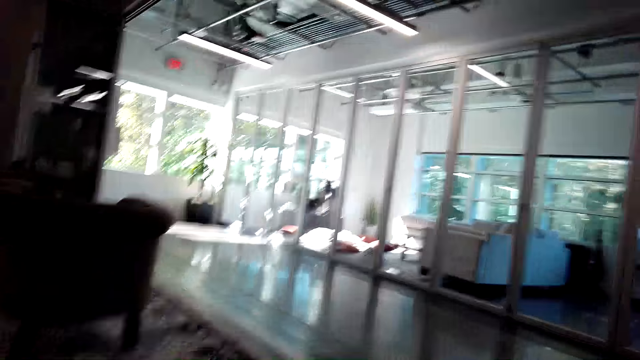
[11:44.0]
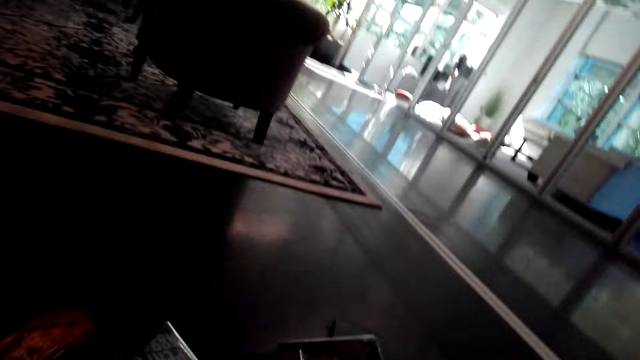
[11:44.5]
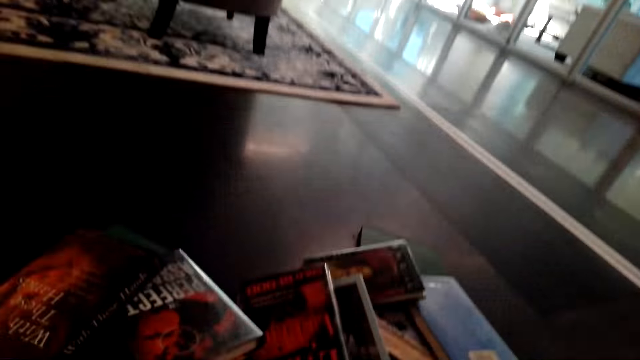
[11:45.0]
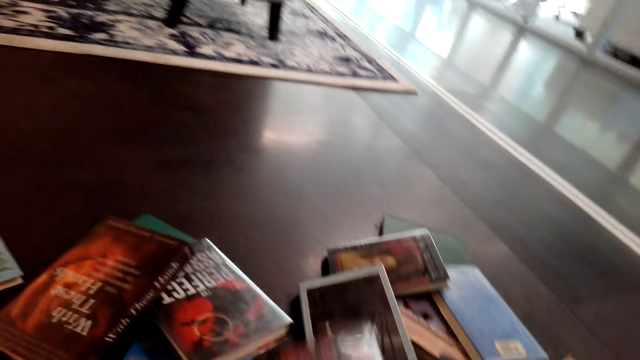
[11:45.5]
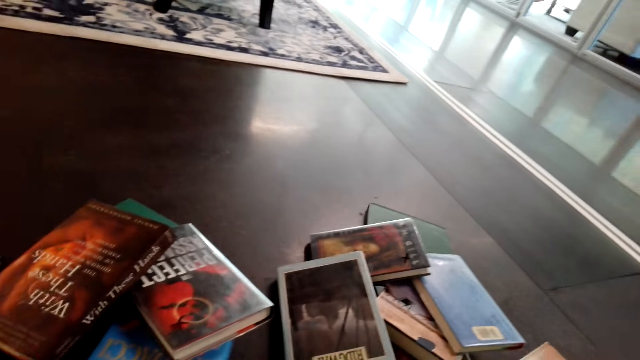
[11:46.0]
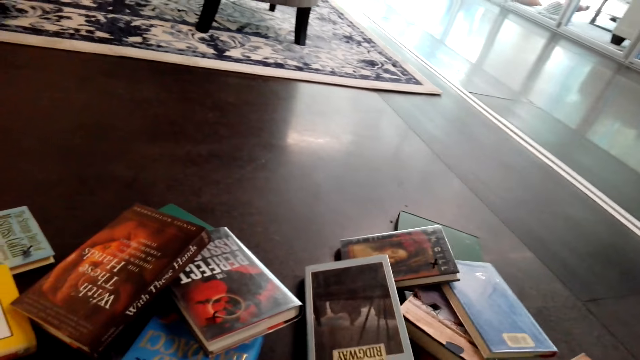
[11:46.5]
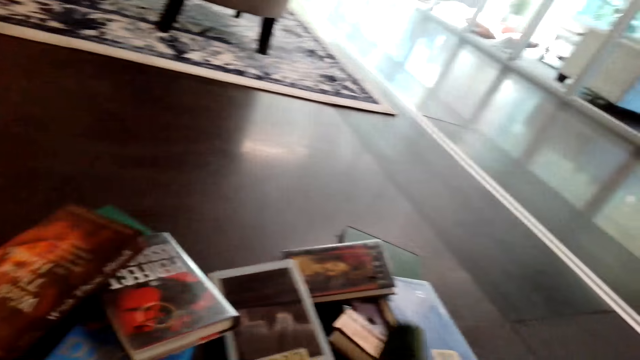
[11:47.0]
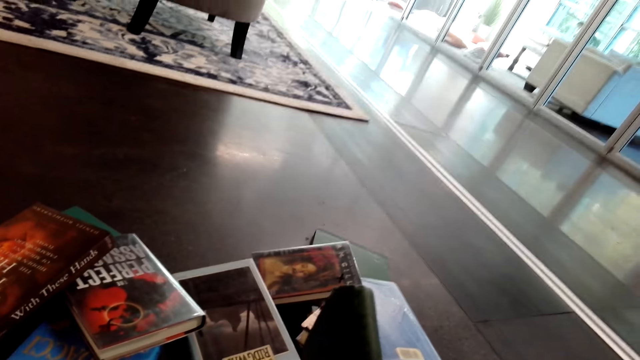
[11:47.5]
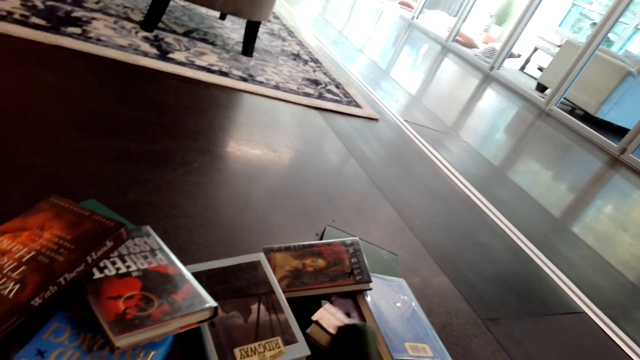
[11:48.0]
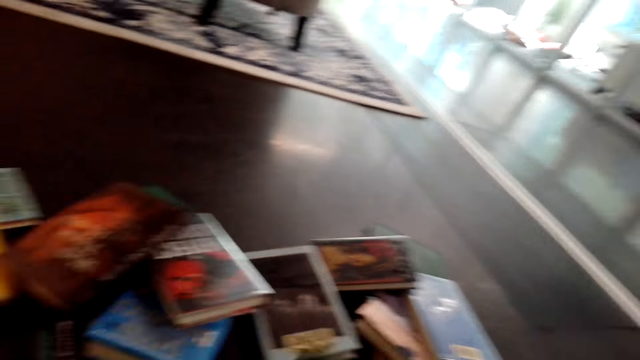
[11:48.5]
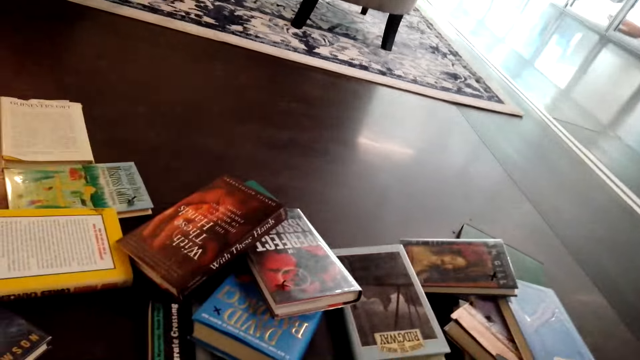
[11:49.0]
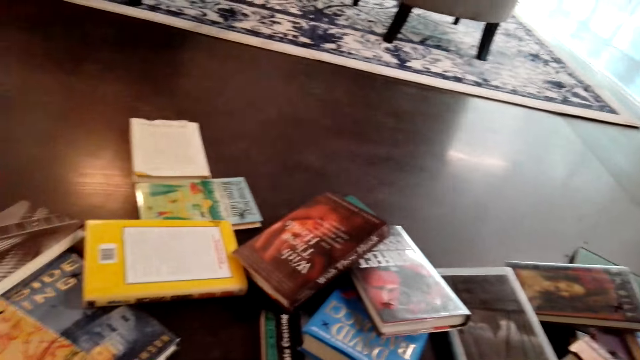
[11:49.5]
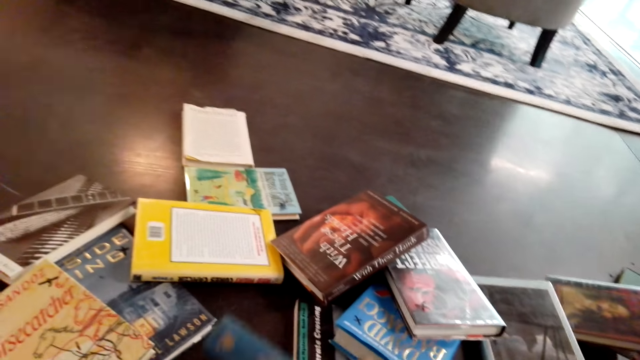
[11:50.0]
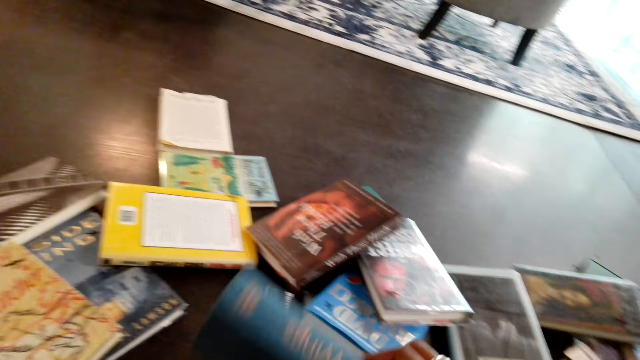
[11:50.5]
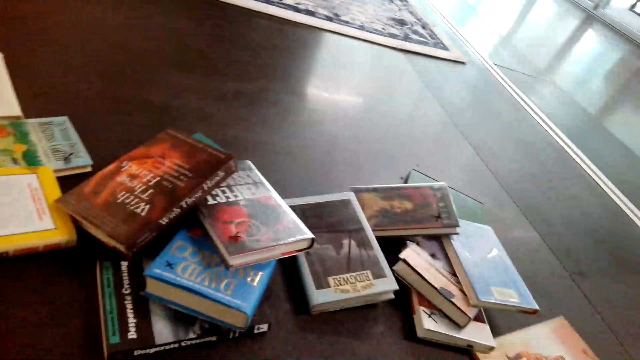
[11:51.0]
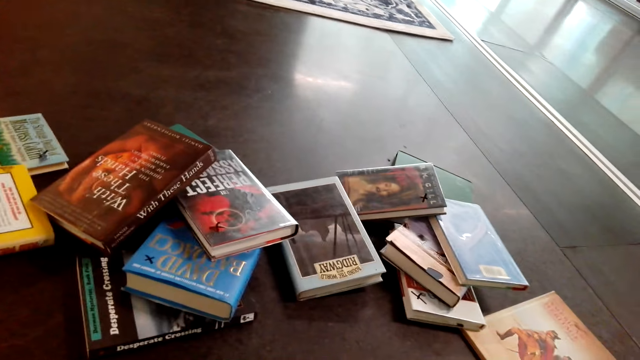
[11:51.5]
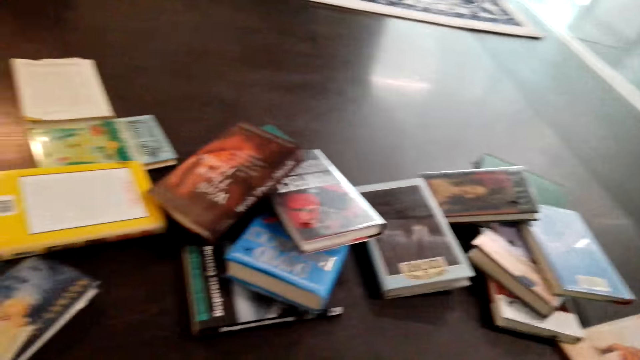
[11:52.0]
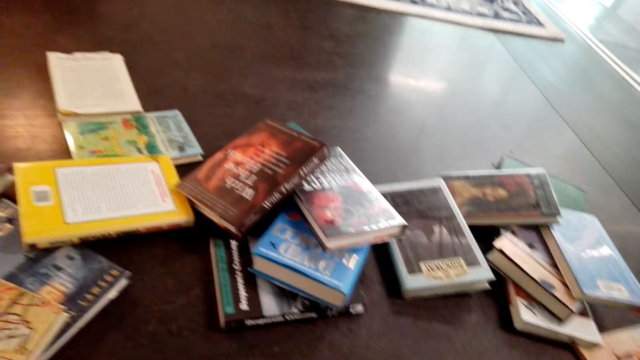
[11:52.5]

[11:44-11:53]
The camera wearer picks a book.

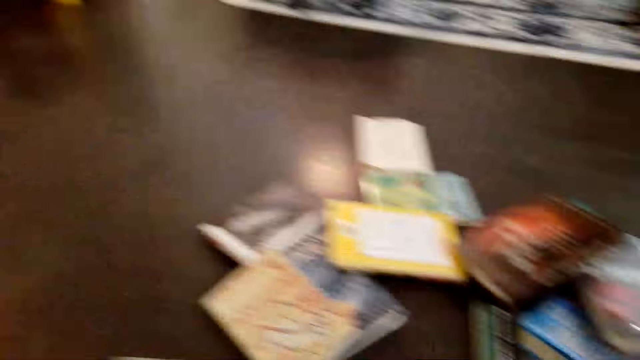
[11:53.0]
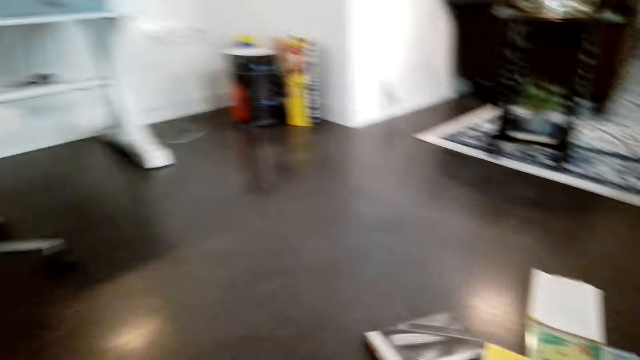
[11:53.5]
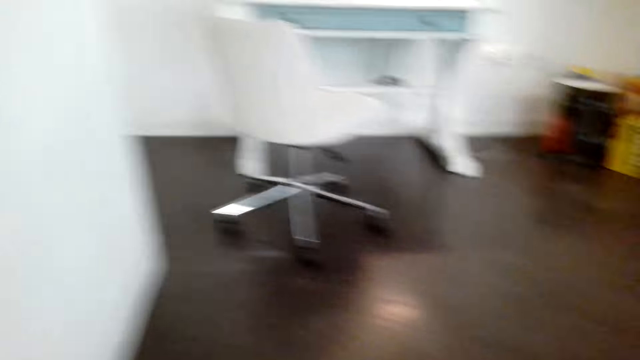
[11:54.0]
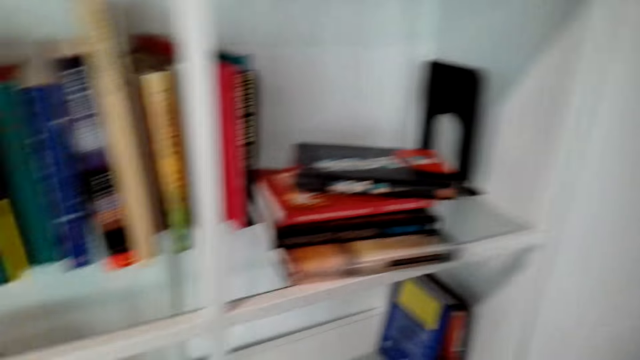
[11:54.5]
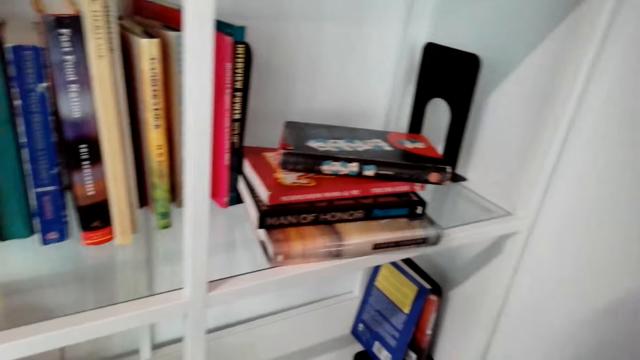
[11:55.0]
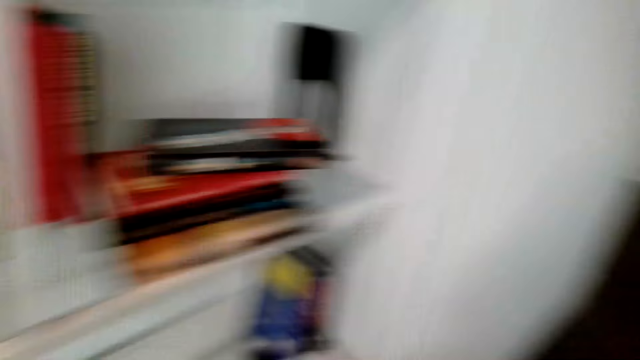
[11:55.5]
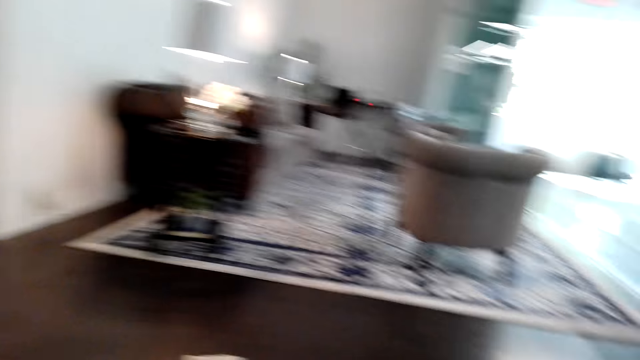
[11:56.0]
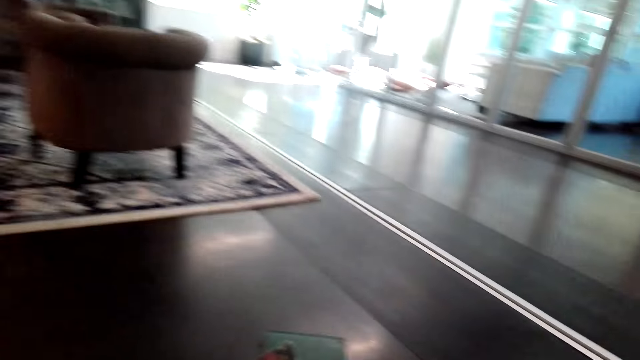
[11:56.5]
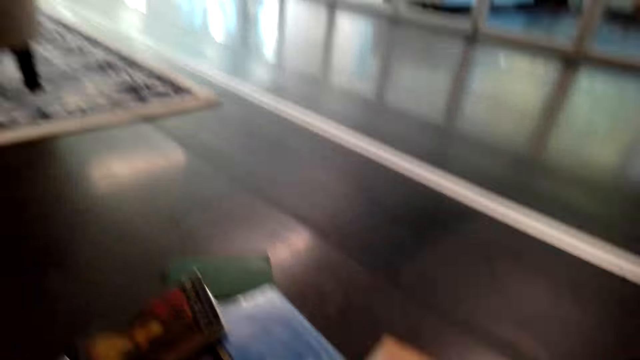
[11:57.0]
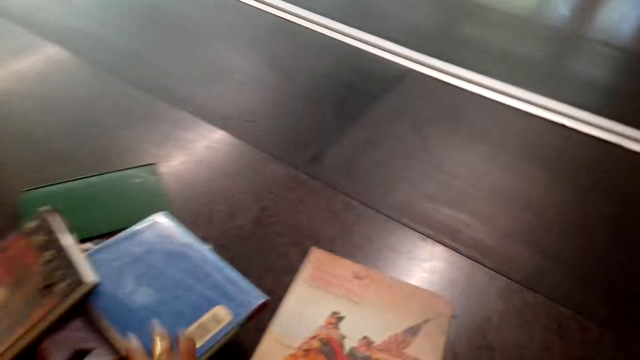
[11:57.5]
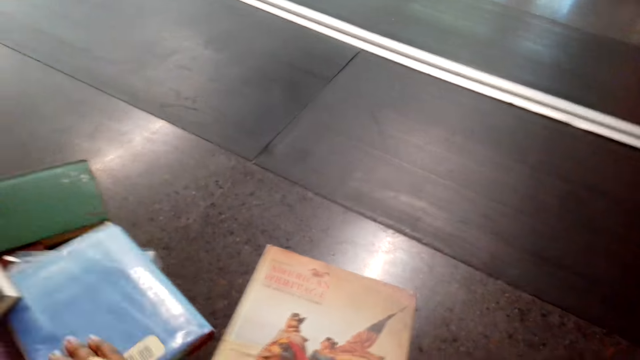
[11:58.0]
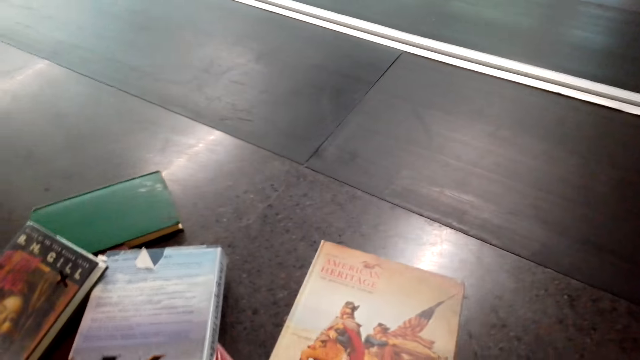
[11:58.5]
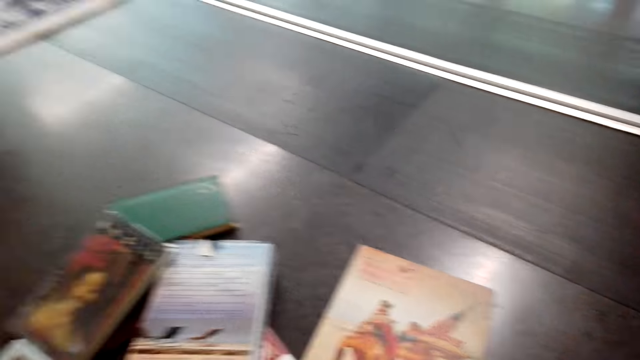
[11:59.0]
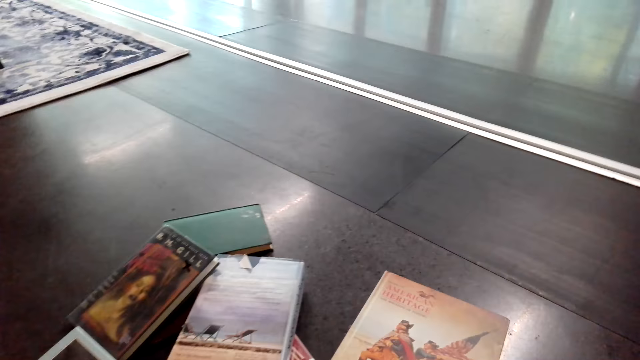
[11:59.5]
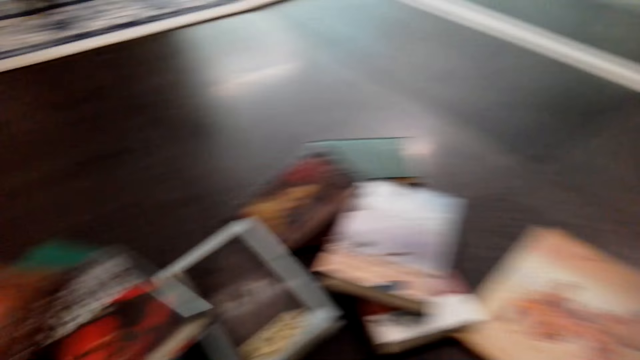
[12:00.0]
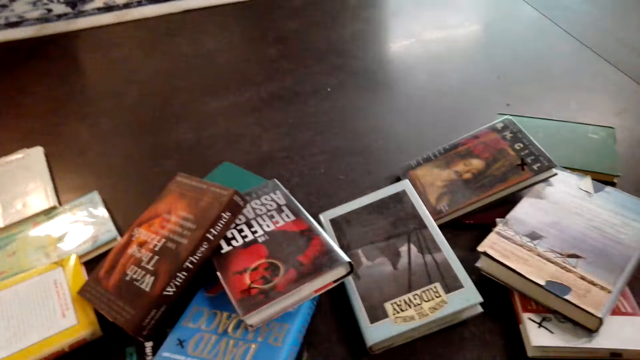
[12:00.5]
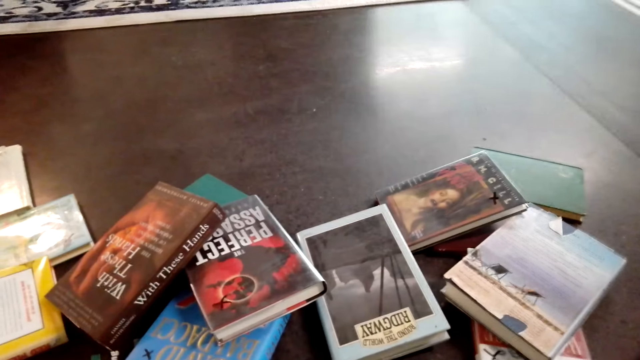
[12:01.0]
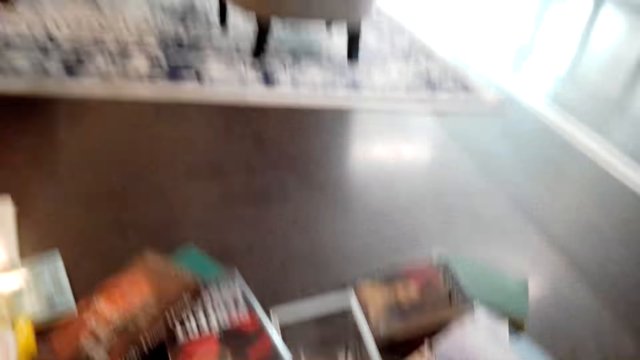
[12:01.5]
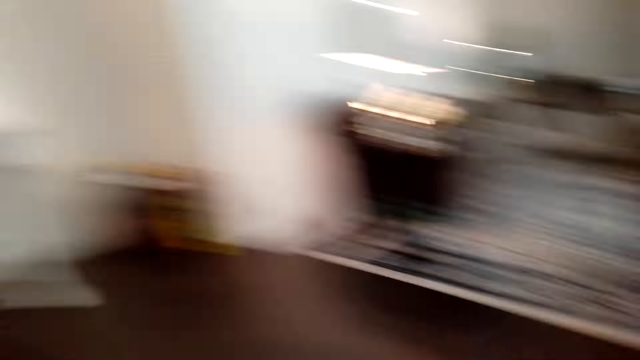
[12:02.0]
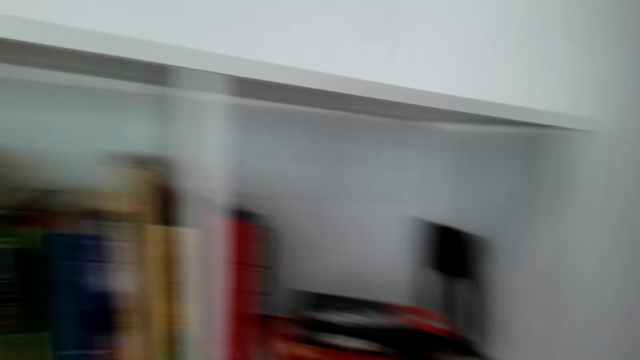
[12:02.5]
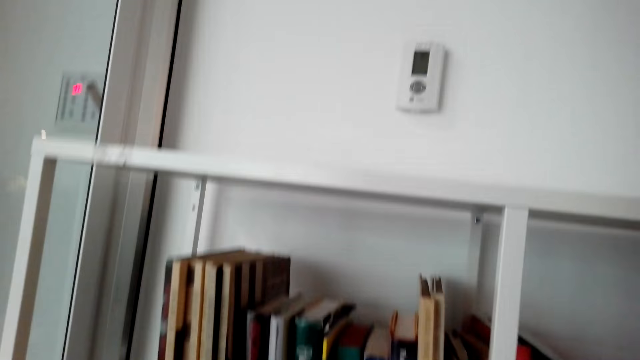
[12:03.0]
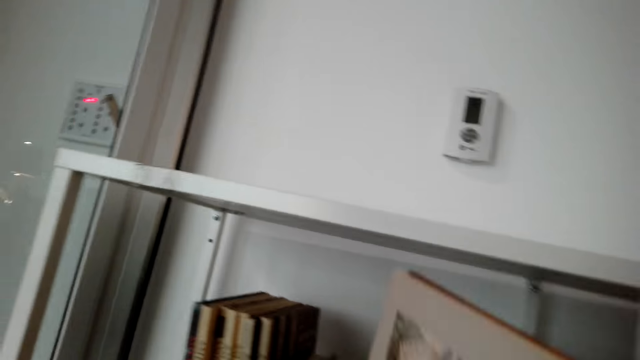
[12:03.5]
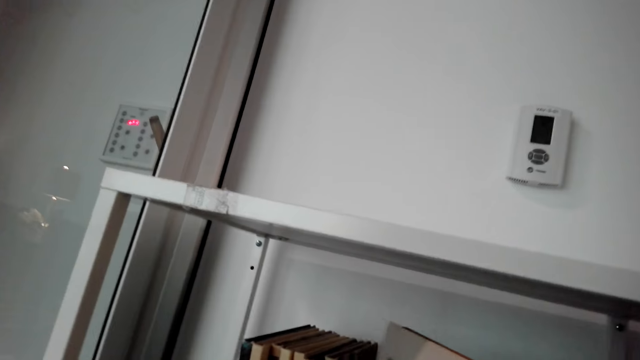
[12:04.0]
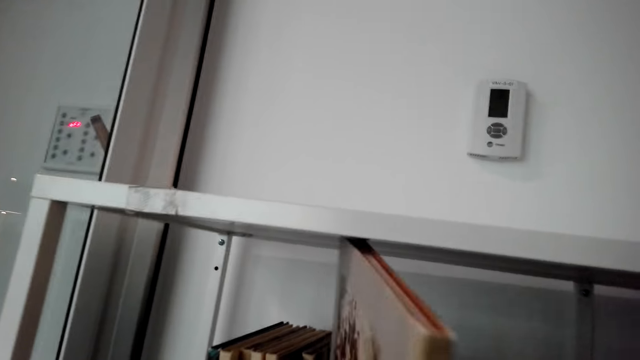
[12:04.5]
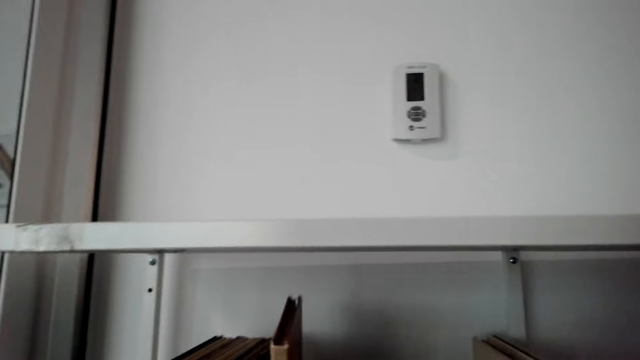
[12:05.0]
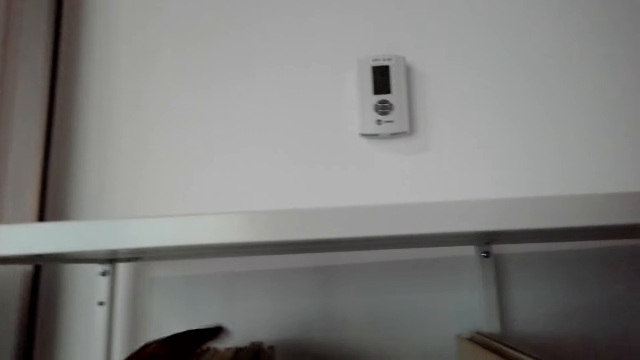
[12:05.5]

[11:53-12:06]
The camera wearer arranges books on a shelf. They pick a book. They arrange books on the shelf.
